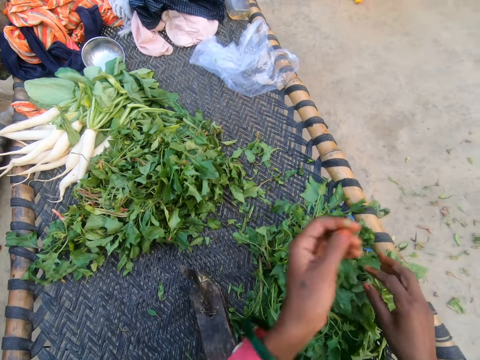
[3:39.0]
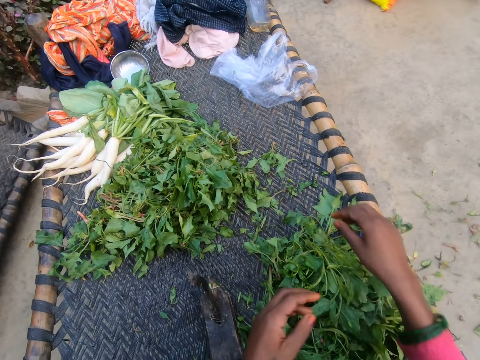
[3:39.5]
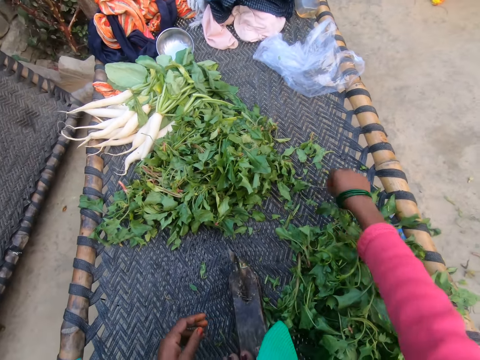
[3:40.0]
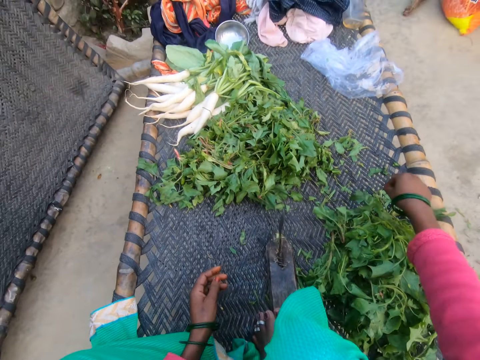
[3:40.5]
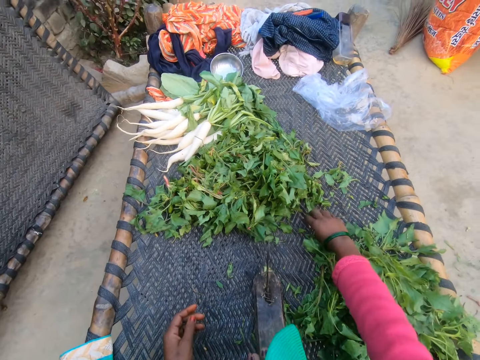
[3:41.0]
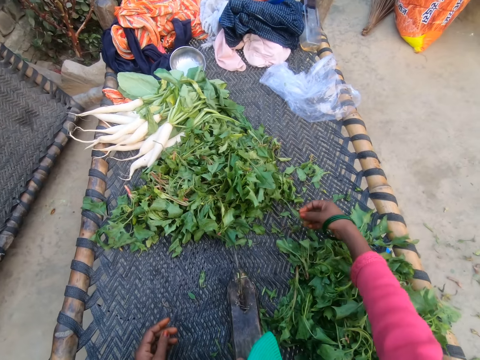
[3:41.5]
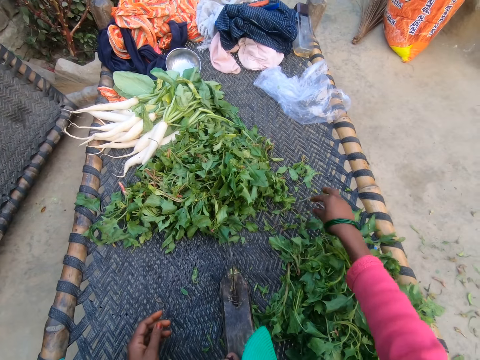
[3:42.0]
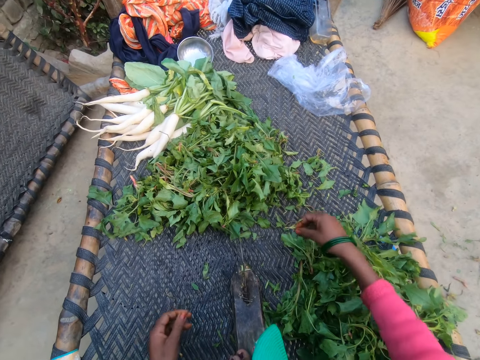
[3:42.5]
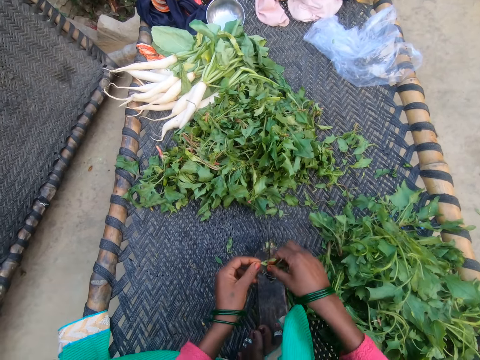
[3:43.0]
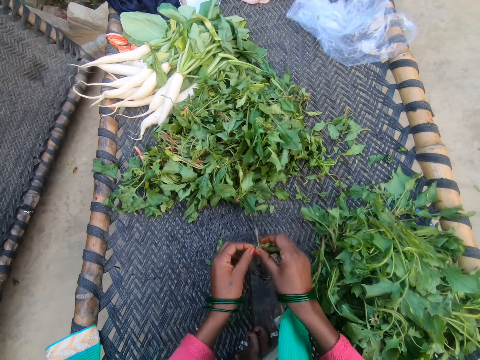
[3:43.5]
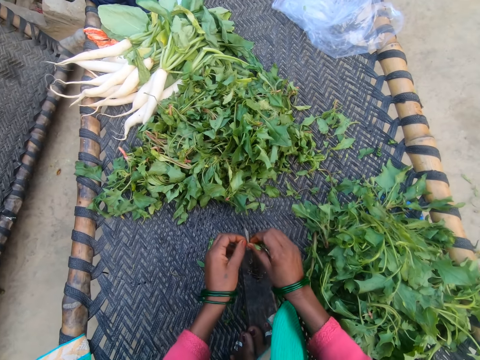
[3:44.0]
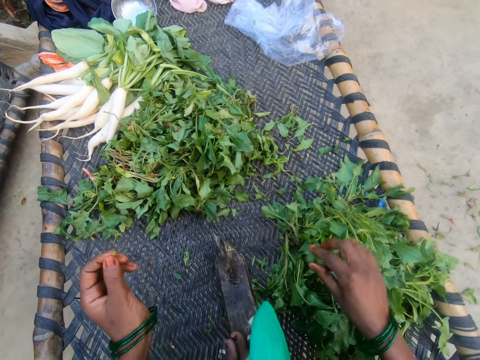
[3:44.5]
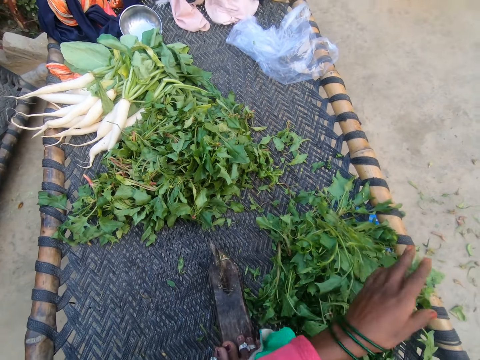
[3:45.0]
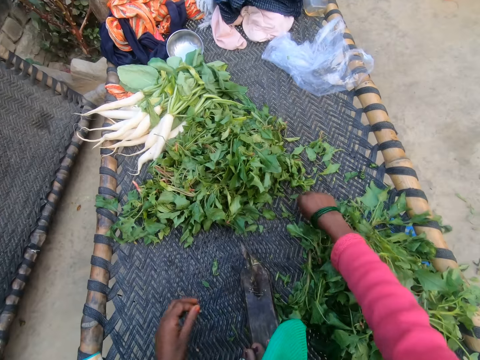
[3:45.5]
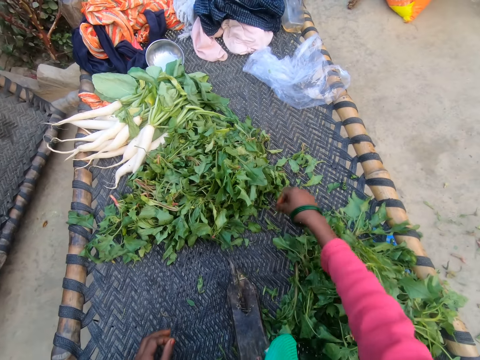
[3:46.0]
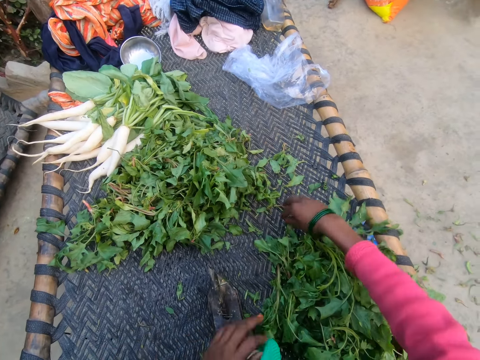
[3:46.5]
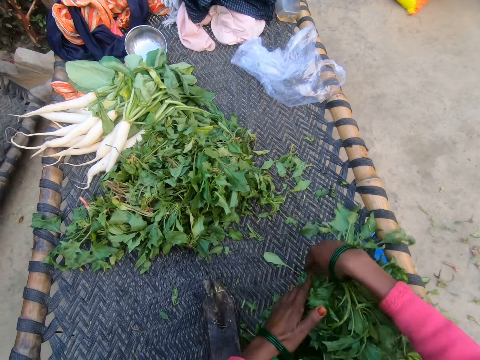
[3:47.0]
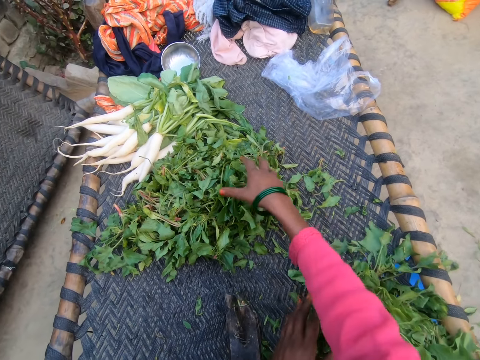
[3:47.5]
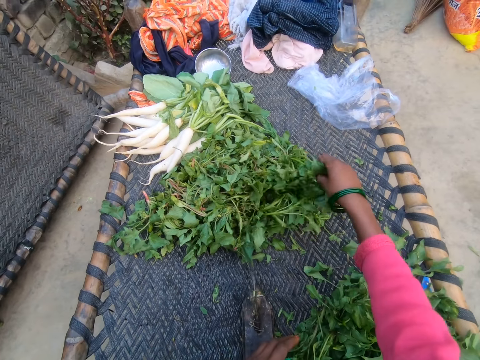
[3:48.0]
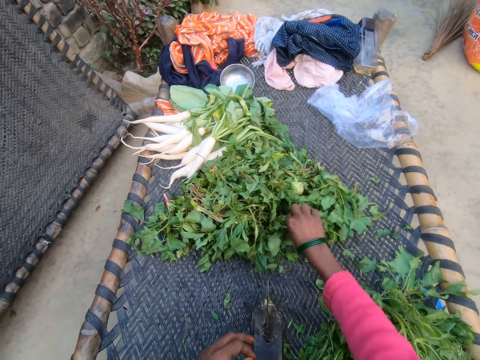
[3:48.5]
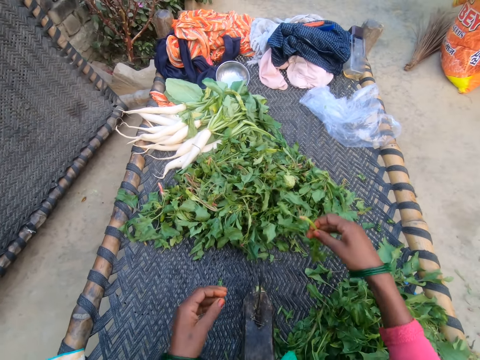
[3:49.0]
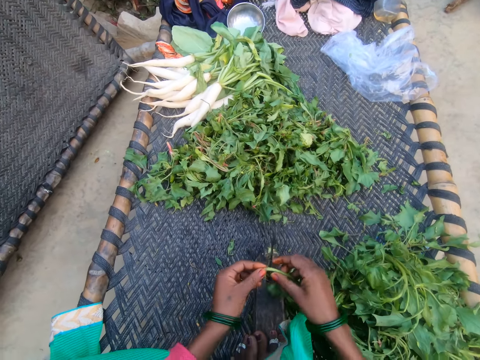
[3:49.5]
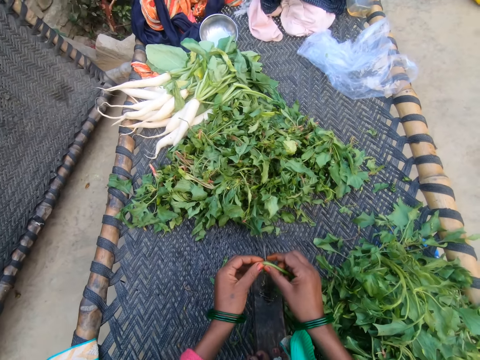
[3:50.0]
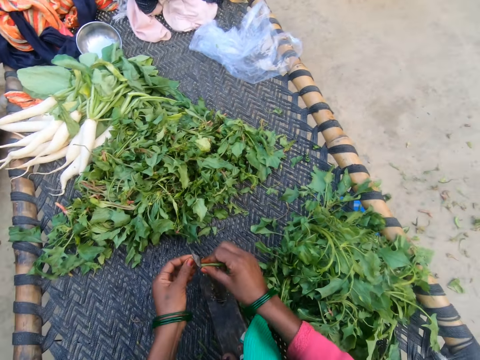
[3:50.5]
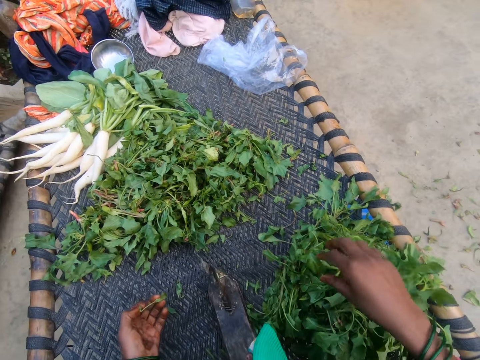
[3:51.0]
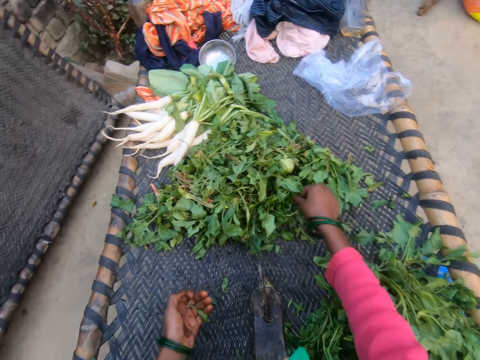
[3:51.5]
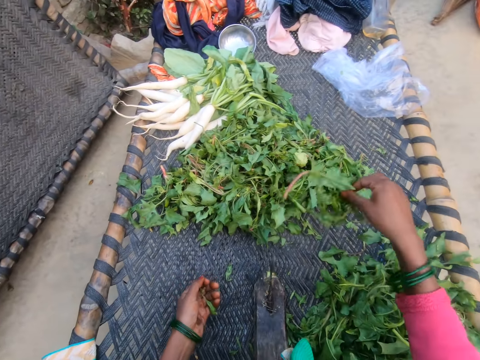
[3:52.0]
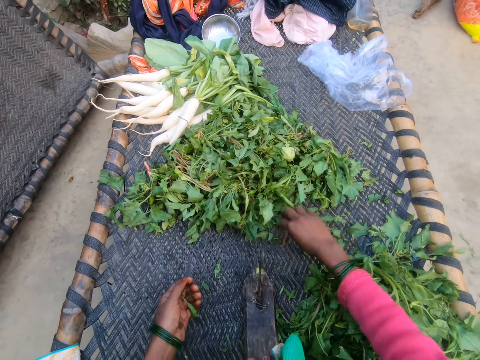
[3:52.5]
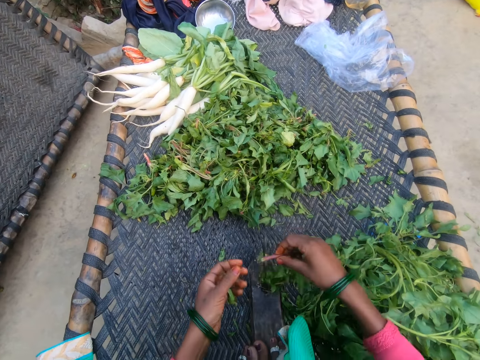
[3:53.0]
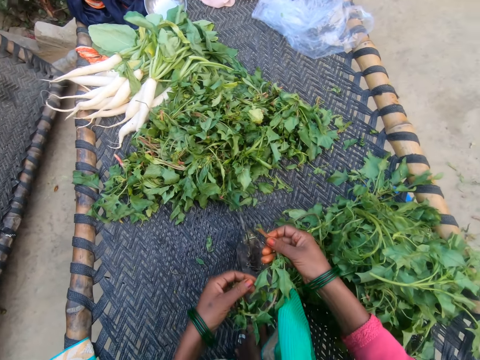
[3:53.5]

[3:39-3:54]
The camera wearer drops the vegetable on the chair with other vegetables. They throw dirt on the floor. They pick a vegetable from the bunch of vegetables. They cut the vegetable with the slicer. They drop the vegetable on the chair with other vegetables. They throw dirt on the floor. They pick a vegetable from the bunch of vegetables. They move the vegetables on the chair together. They pick a vegetable from the bunch of vegetables. They cut the vegetable with the slicer. They drop the vegetable on the chair with other vegetables. They pick a vegetable from the bunch of vegetables.

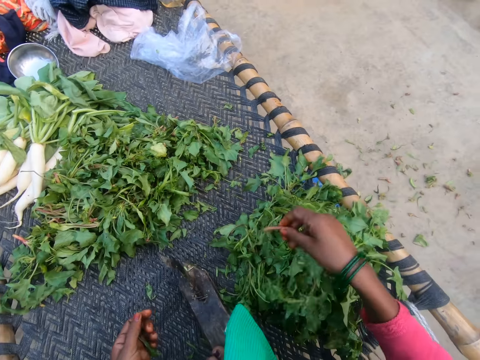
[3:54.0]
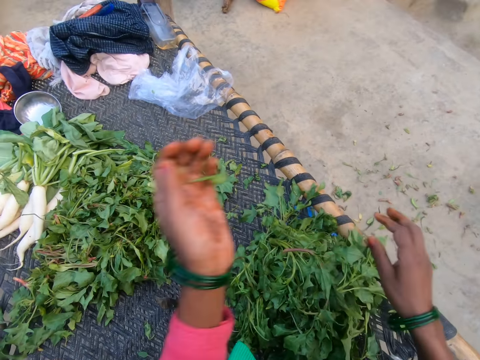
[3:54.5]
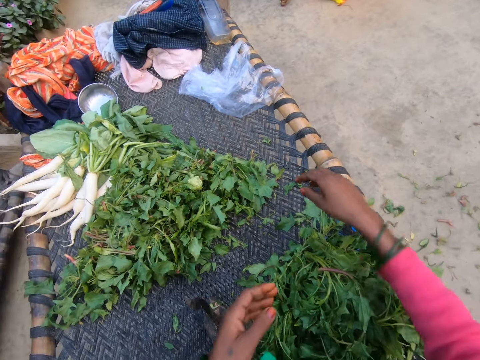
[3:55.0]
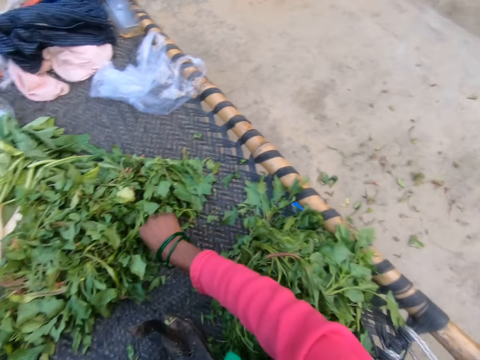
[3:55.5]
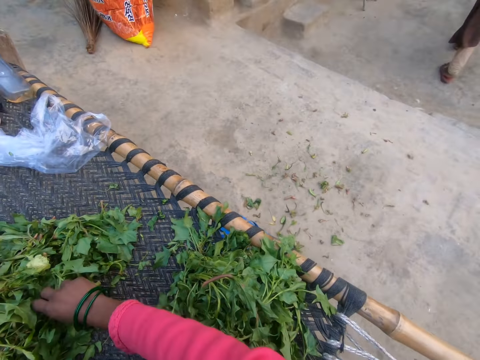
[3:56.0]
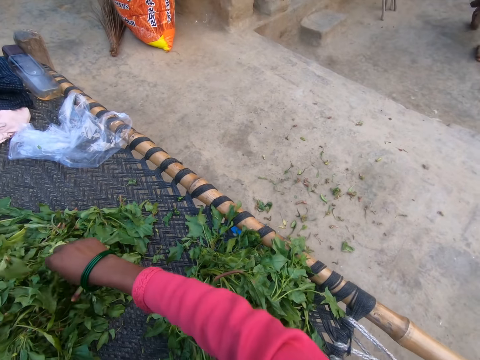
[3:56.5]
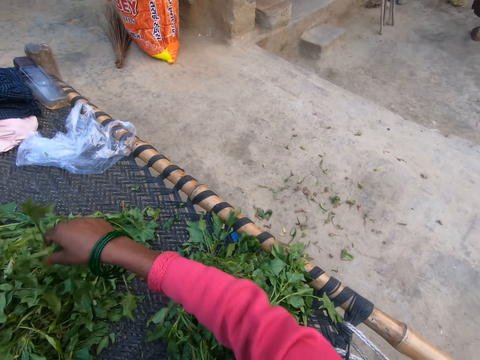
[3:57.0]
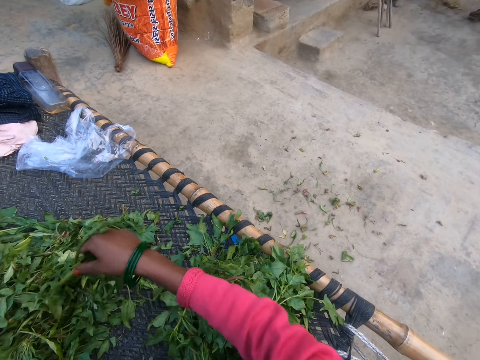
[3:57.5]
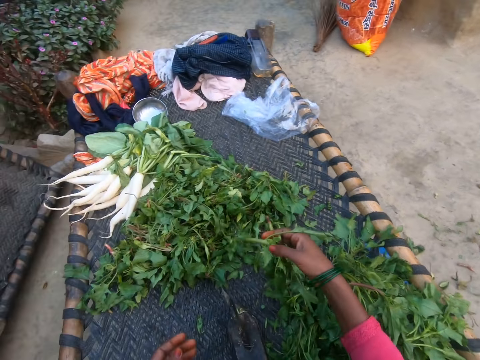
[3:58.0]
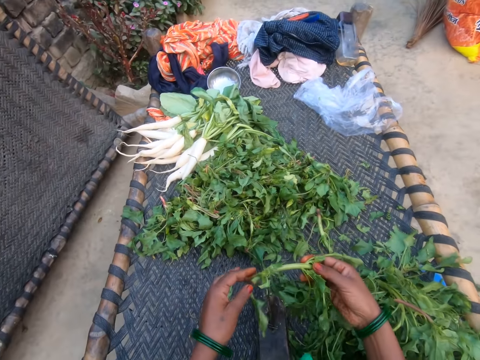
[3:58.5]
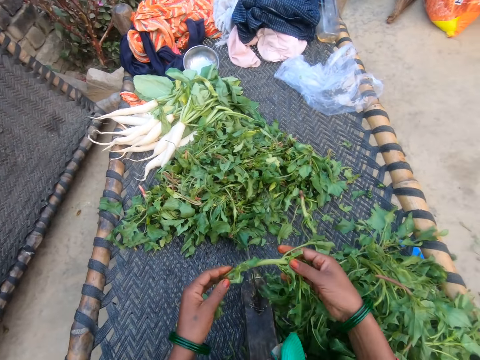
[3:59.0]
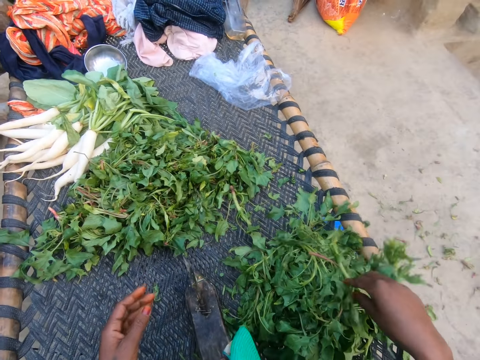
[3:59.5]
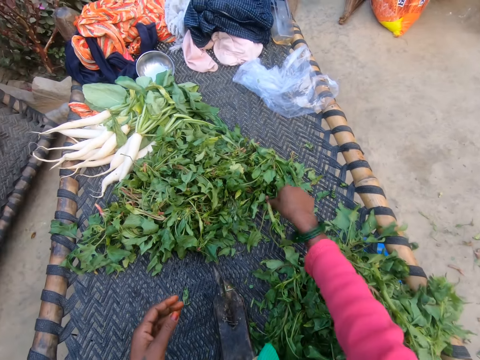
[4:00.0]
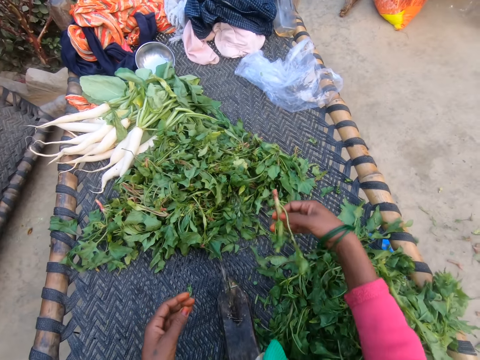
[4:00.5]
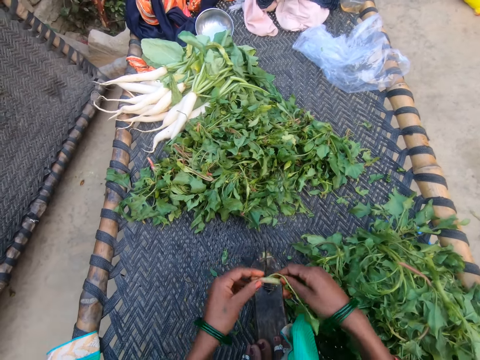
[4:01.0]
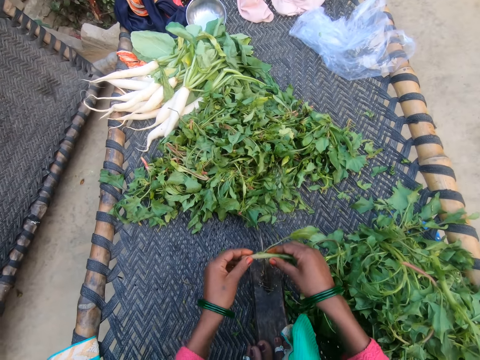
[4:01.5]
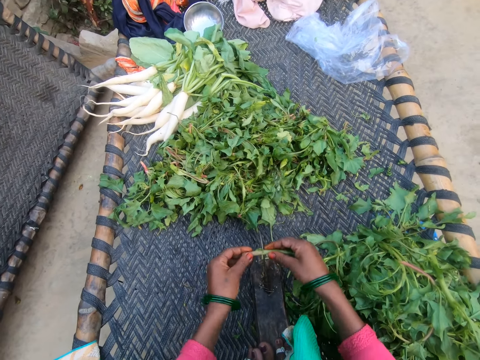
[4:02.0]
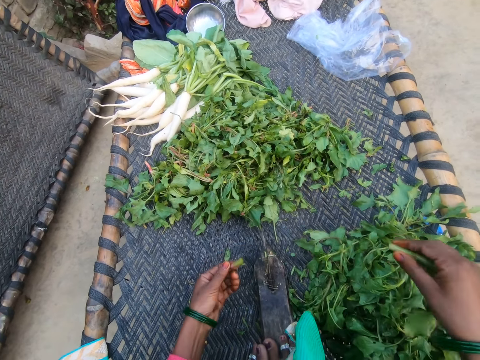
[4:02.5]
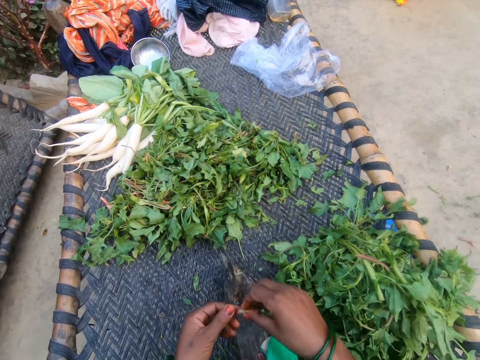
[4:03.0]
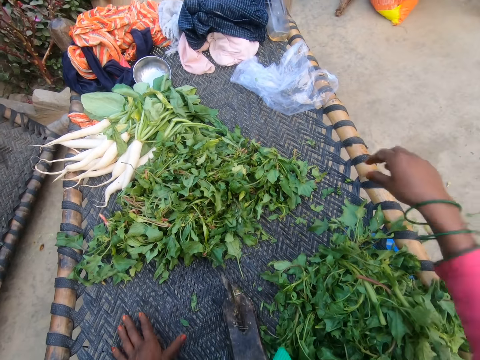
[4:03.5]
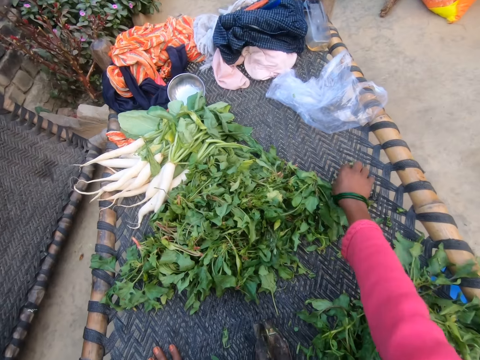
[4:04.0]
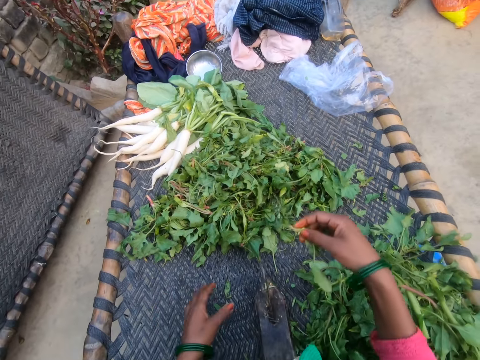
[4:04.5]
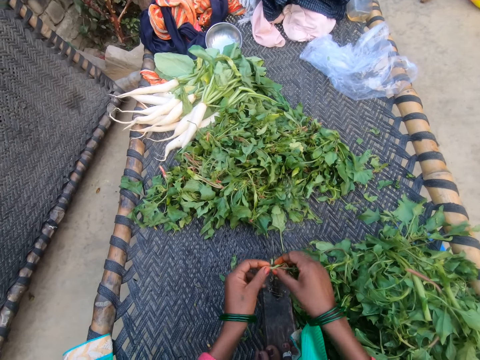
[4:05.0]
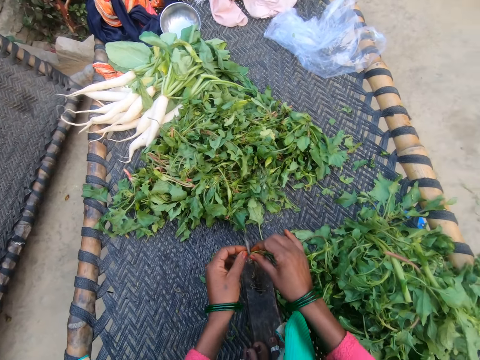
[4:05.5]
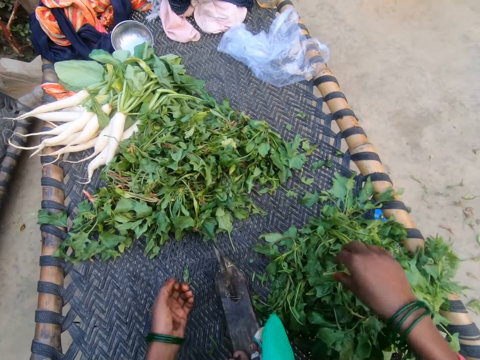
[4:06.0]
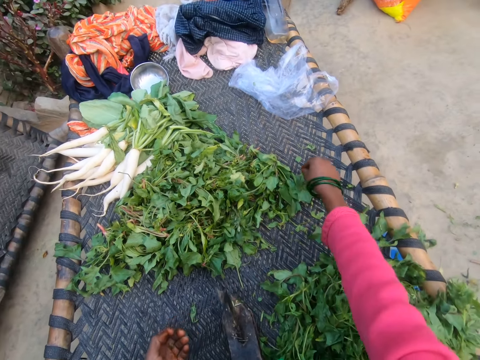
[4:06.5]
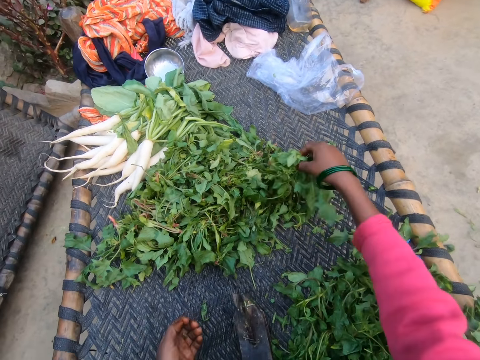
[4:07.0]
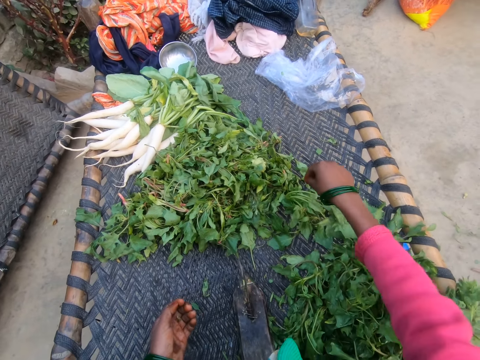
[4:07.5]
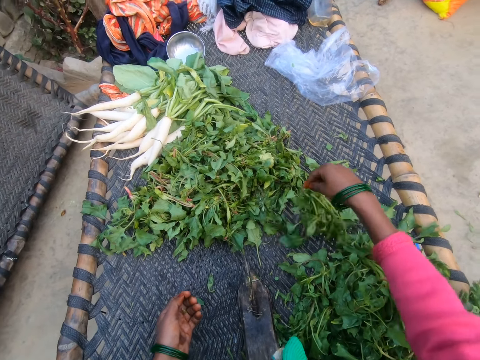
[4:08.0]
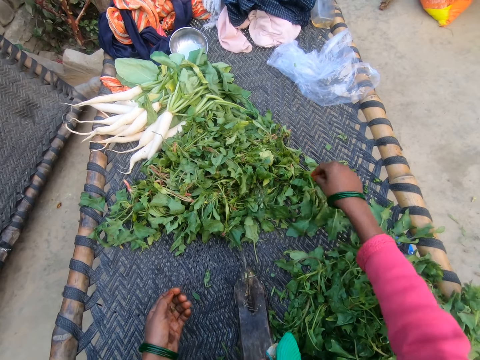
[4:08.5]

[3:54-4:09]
The camera wearer drops the vegetable on the chair with other vegetables. They throw dirt on the floor. They pick a vegetable from the bunch of vegetables. They drop the vegetable on the chair with other vegetables. They pick a vegetable from the bunch of vegetables. They cut the vegetable with the slicer. They drop the vegetable on the chair with other vegetables. They throw dirt on the floor. They pick a vegetable from the bunch of vegetables. They cut the vegetable with the slicer. They drop the vegetable on the chair with other vegetables. They pick a vegetable from the bunch of vegetables.
